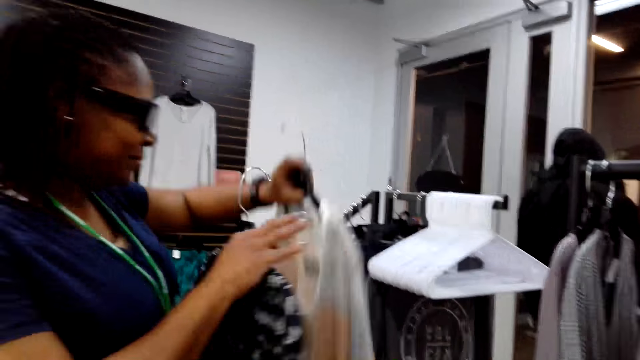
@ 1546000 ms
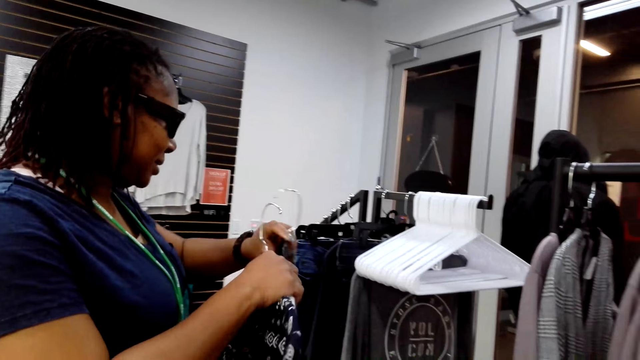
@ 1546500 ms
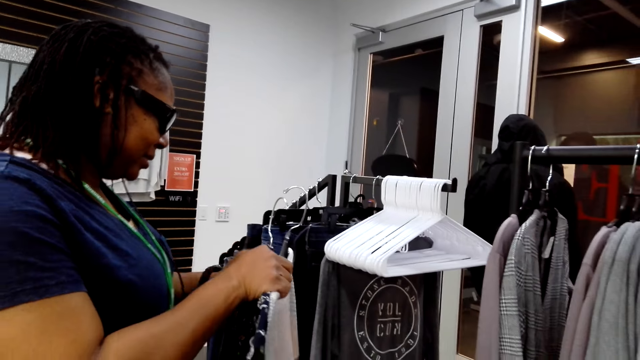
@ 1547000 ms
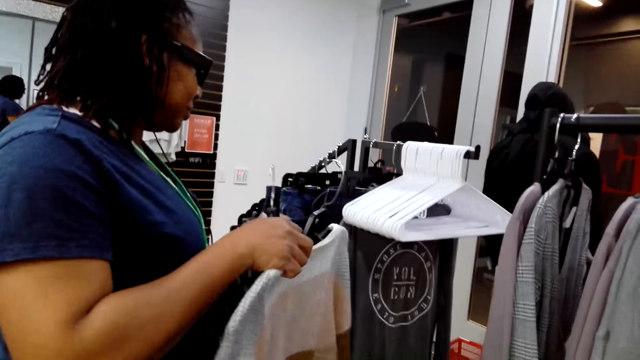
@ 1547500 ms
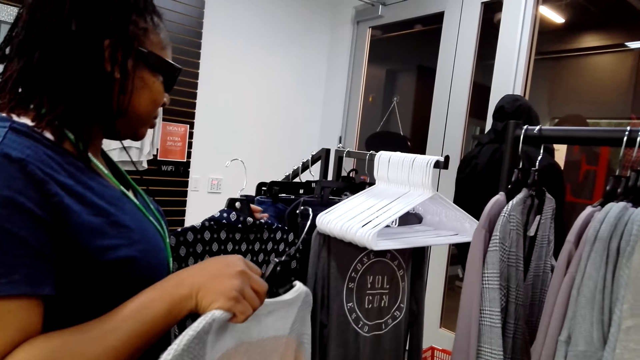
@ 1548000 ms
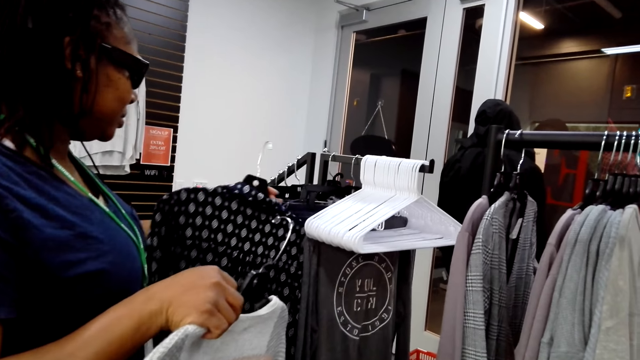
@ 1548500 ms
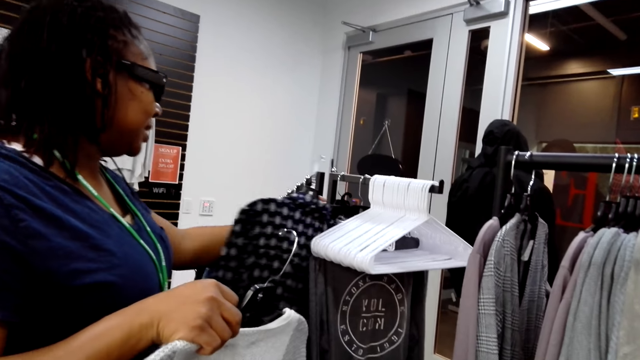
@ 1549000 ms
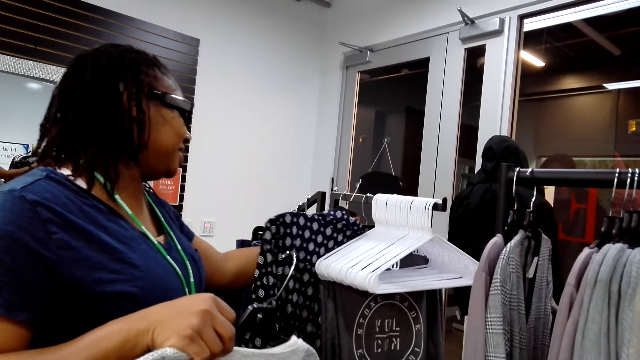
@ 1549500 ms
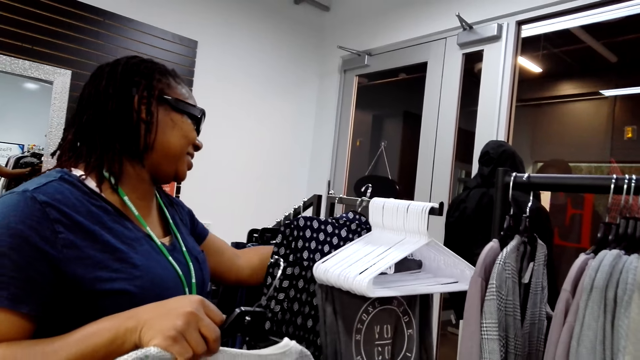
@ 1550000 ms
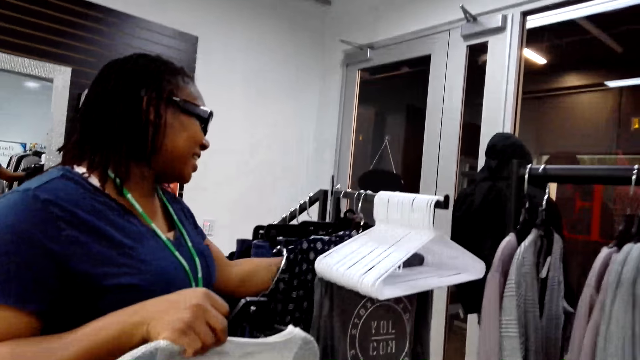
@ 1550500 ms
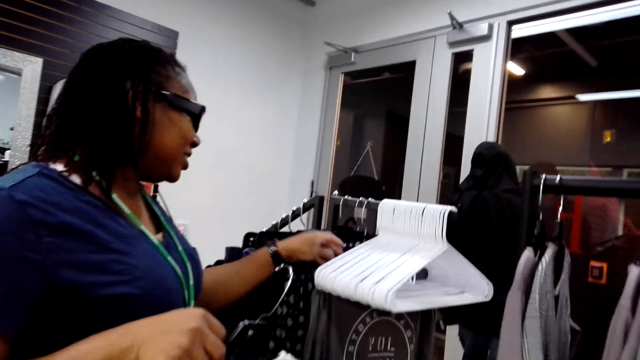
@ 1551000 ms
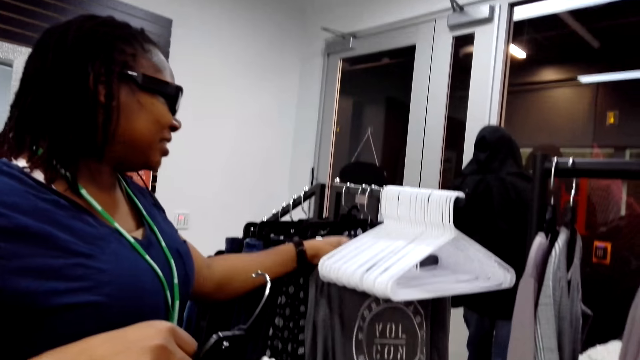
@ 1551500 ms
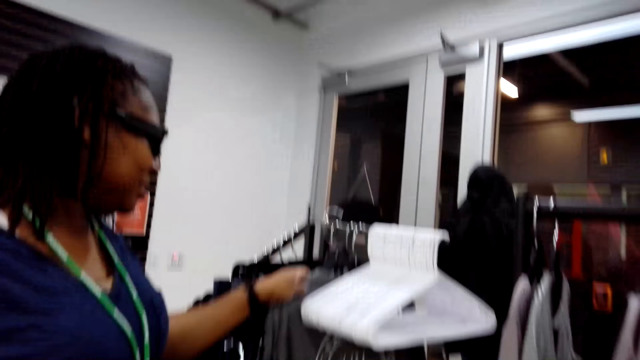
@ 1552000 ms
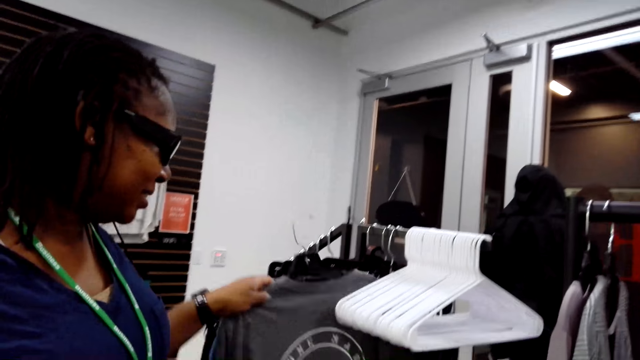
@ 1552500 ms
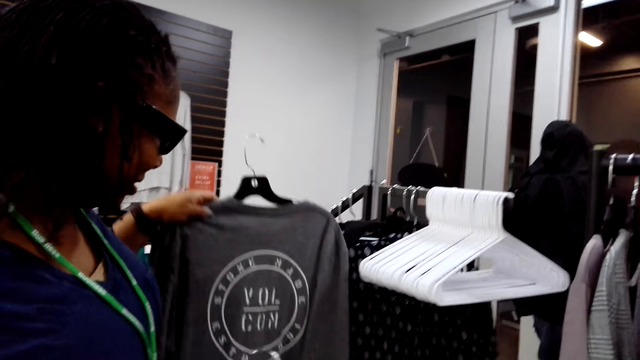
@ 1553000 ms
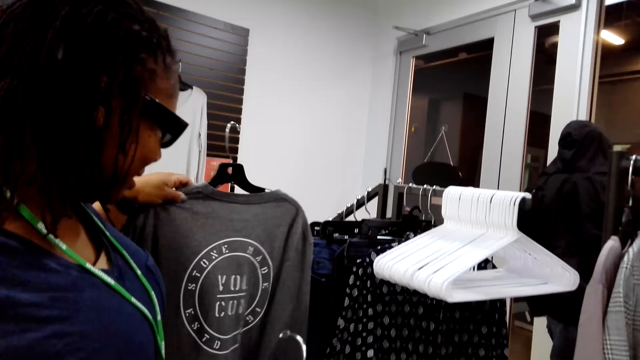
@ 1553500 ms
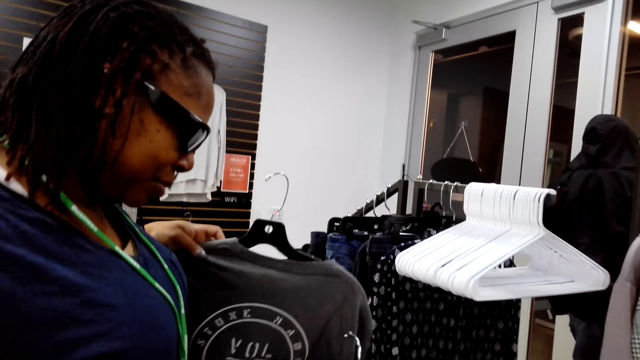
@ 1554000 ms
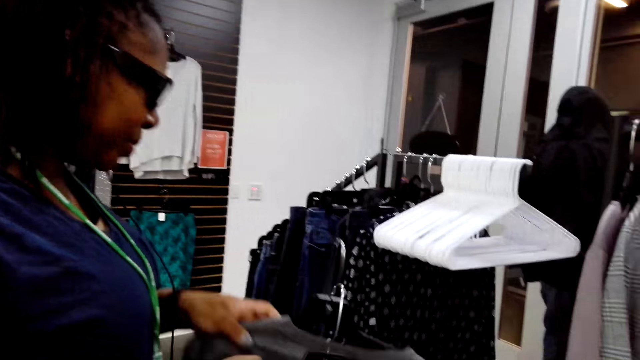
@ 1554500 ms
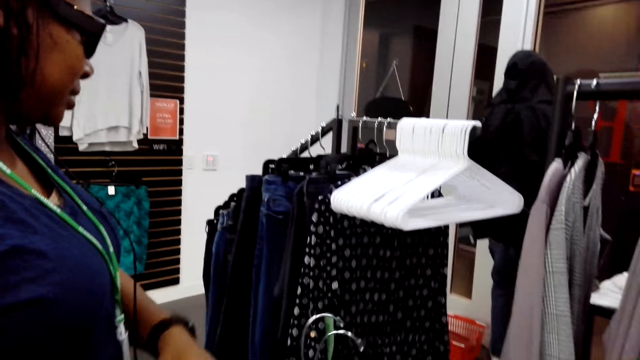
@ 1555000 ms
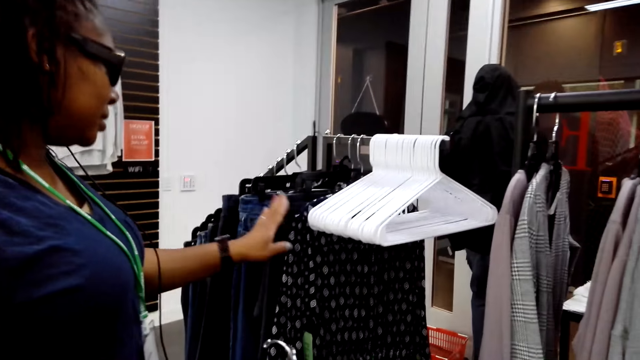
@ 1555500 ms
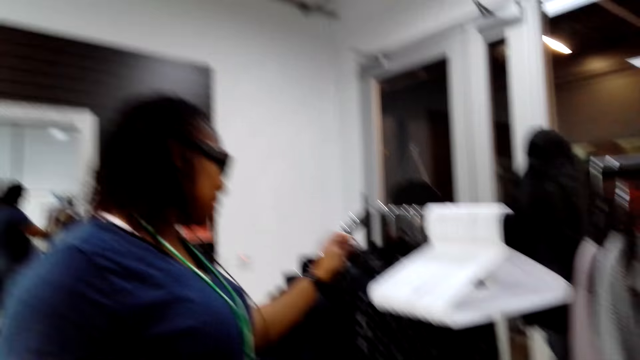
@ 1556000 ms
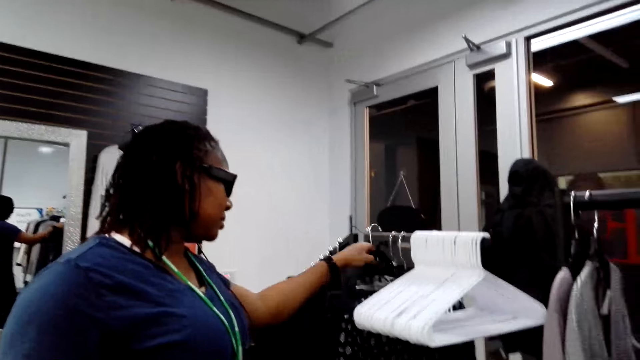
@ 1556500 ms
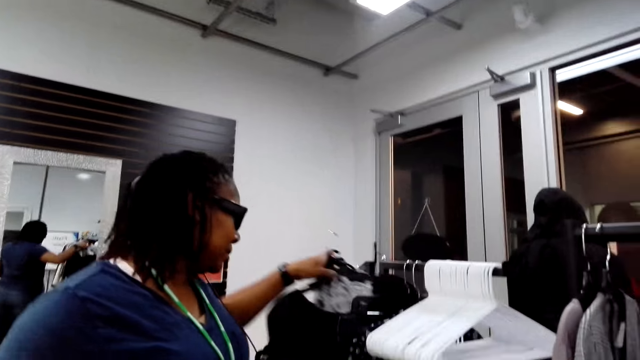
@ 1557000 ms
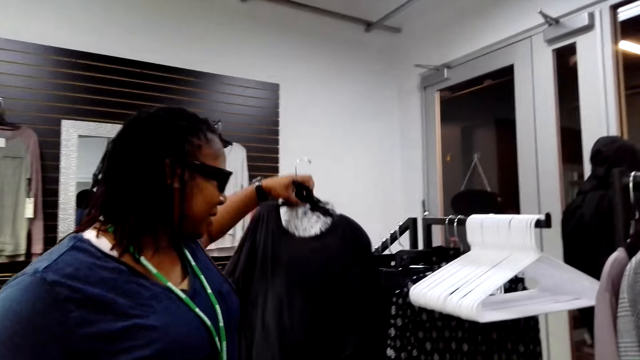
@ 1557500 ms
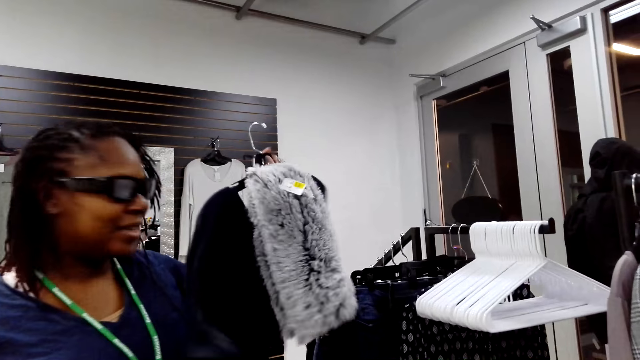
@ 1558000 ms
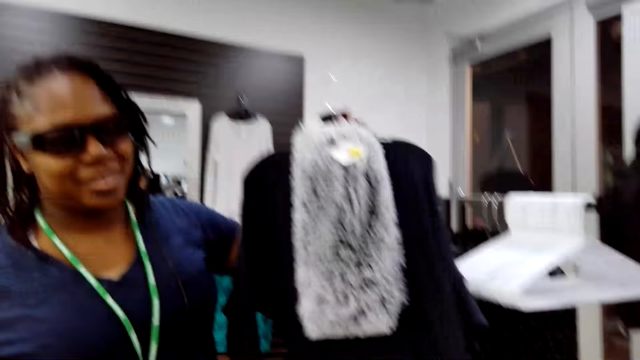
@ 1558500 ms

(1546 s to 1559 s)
A woman holds clothes with the other hand. The woman hangs the clothes on a hanger stand. The woman picks clothes on the hanger stand. The woman switches the clothes to the other hand and picks clothes on the hanger stand.

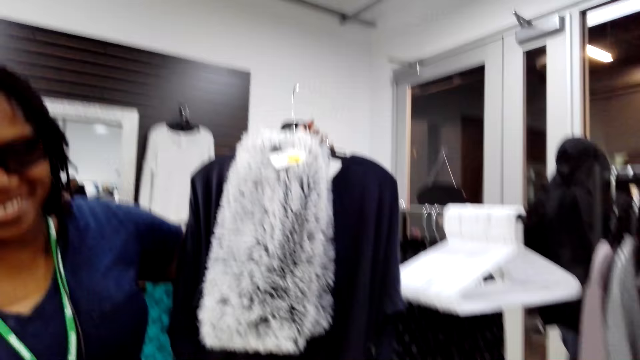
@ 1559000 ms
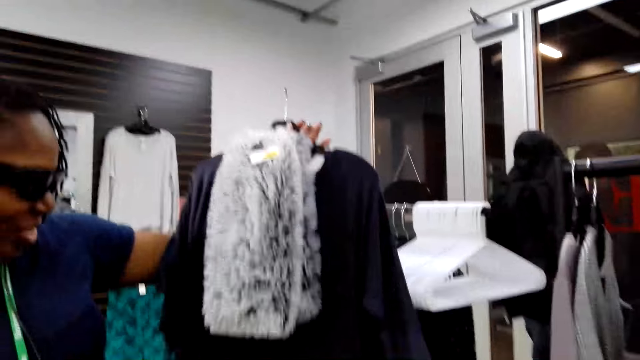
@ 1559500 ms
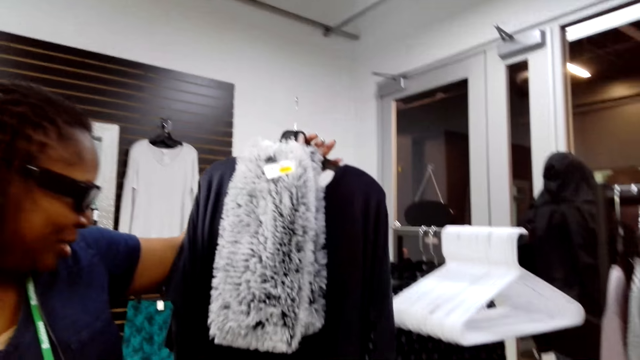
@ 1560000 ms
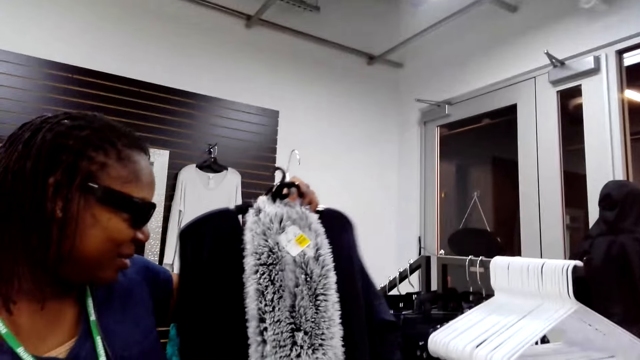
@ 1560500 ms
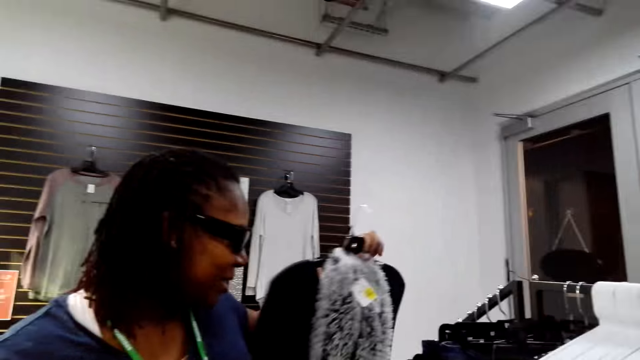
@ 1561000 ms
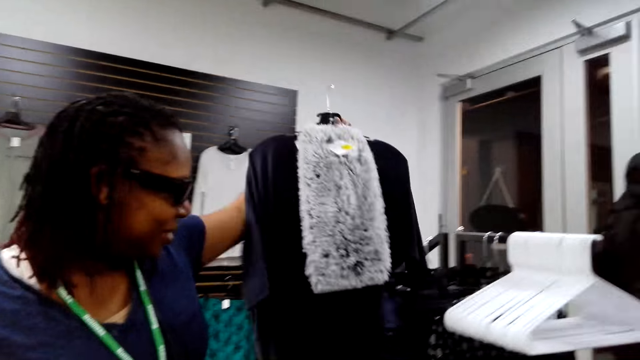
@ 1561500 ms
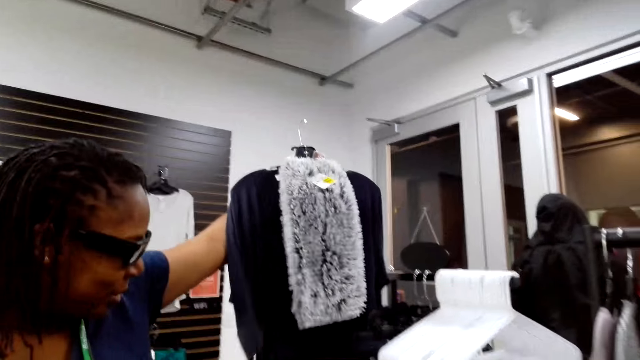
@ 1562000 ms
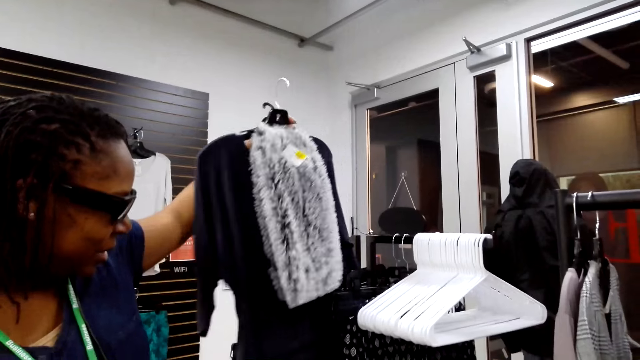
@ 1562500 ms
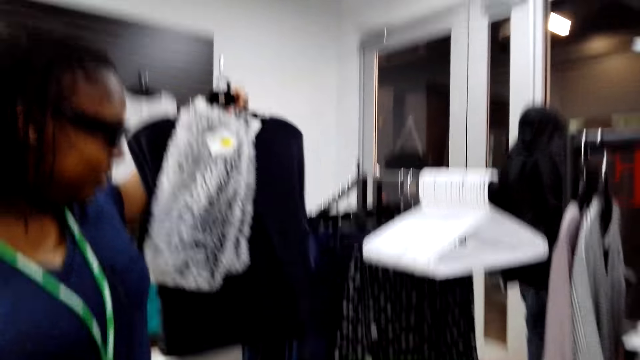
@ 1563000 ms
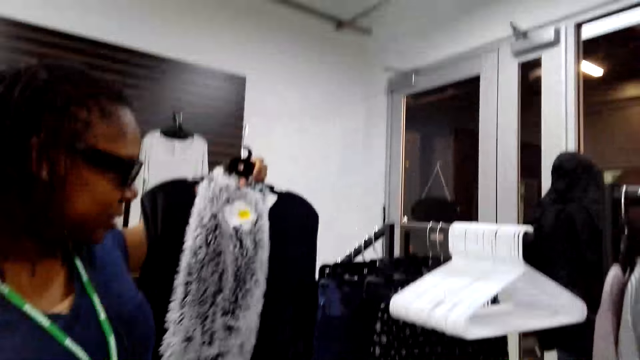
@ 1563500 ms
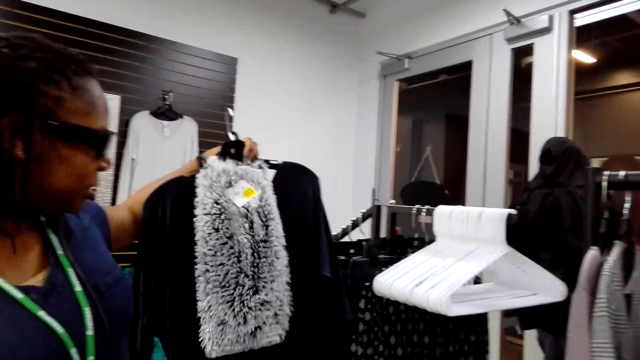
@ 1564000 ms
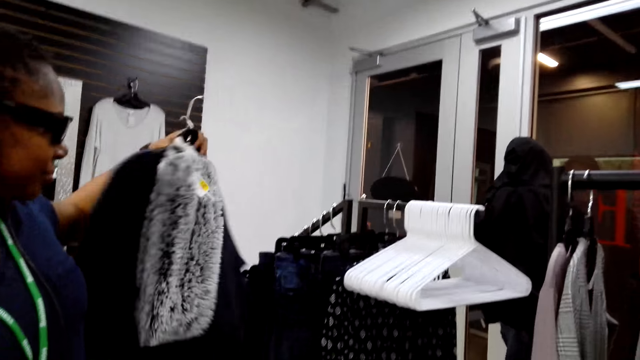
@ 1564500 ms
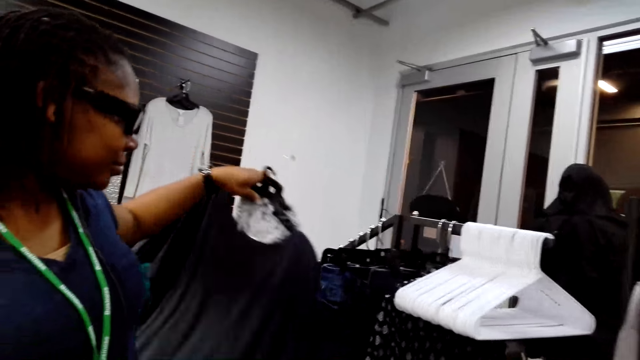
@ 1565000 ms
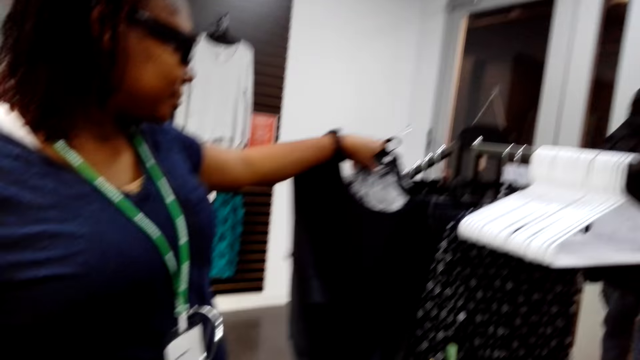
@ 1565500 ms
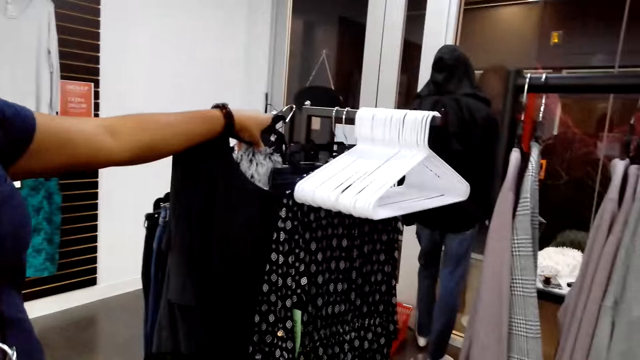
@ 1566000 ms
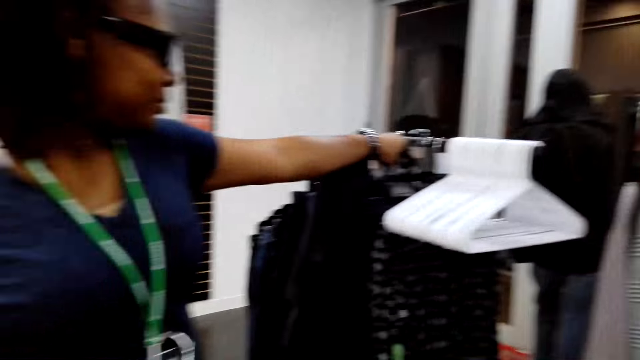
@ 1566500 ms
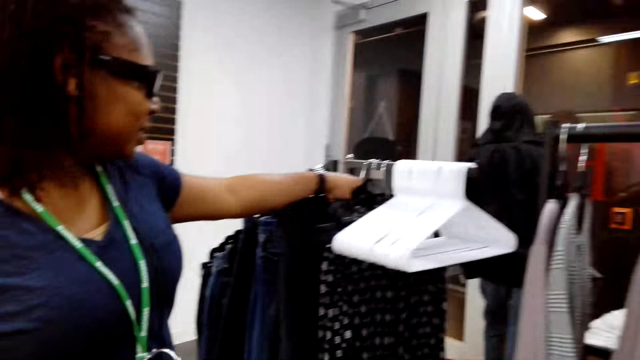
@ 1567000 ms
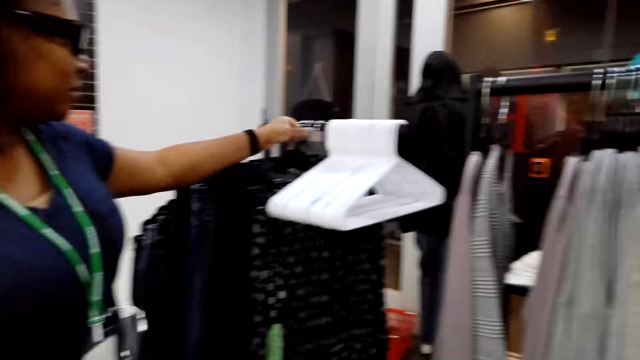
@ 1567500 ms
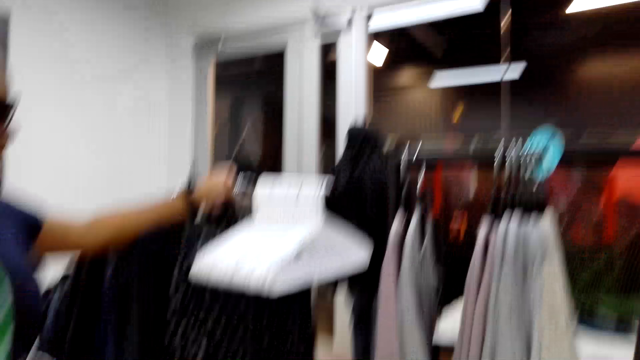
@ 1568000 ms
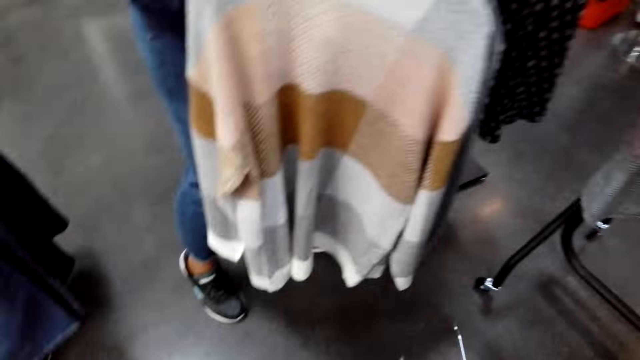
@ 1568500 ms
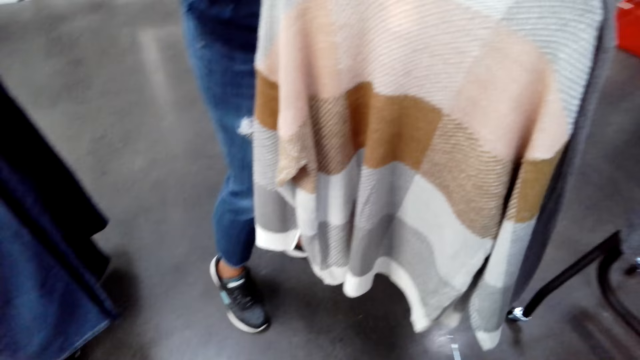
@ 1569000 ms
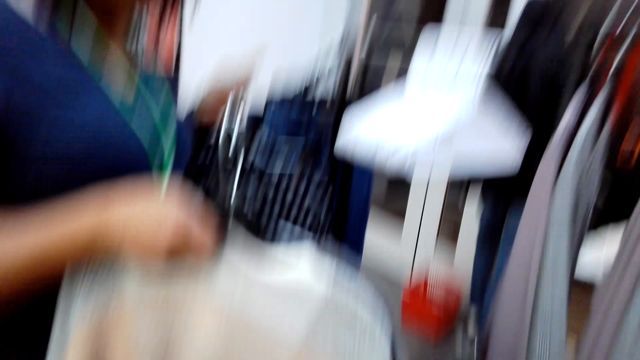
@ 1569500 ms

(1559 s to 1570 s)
A woman holds the clothe. The woman hangs the clothe on the hanger stand. The camera wearer looks at the clothe.
